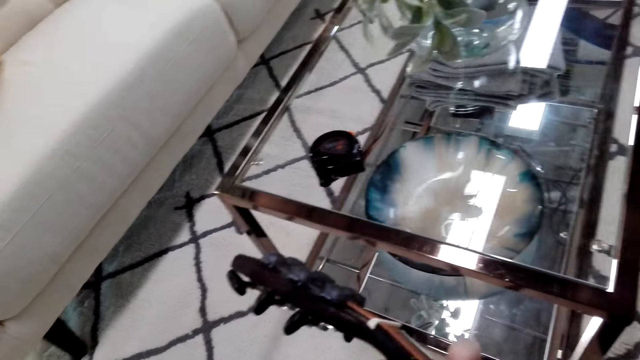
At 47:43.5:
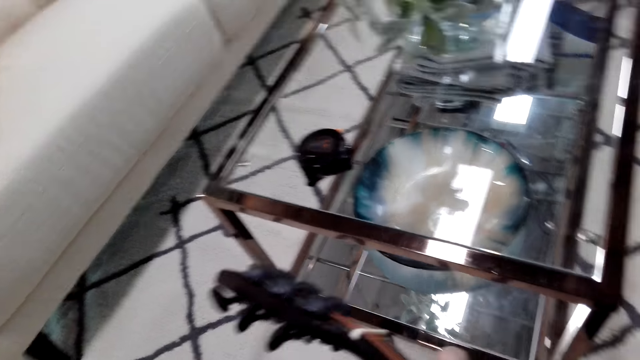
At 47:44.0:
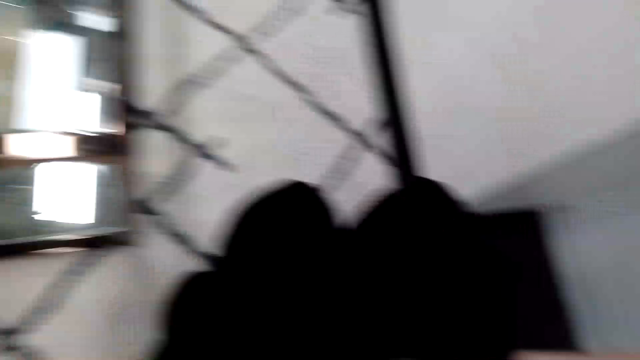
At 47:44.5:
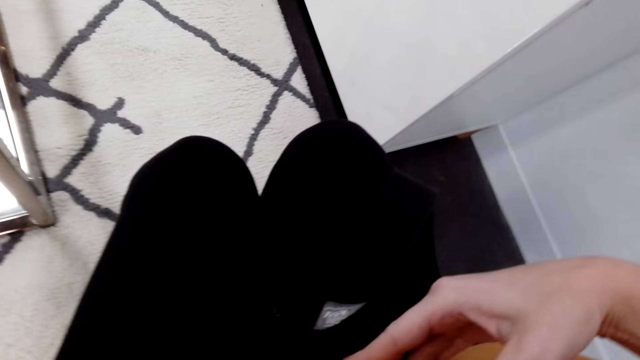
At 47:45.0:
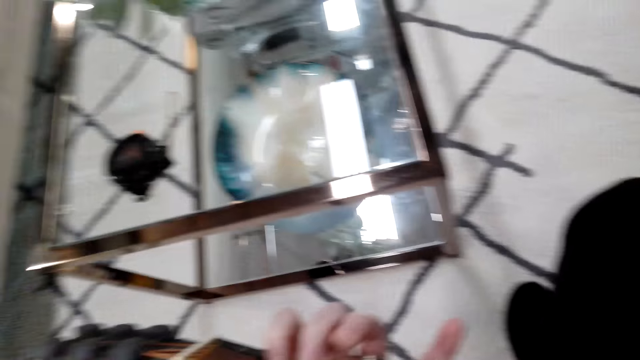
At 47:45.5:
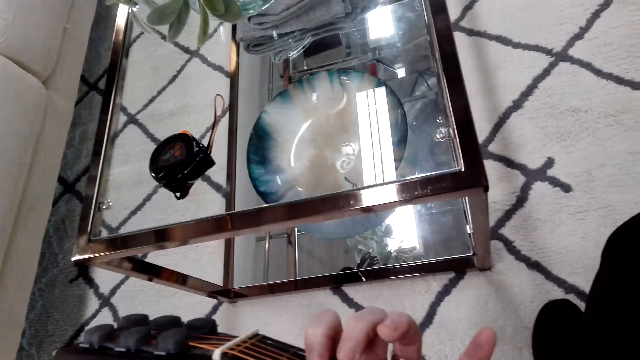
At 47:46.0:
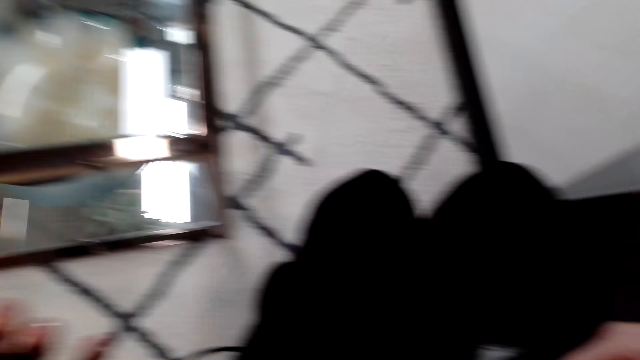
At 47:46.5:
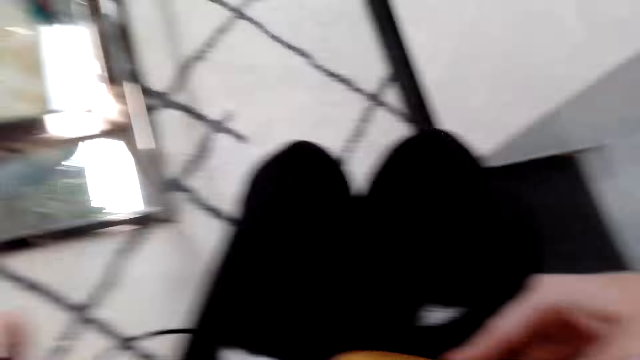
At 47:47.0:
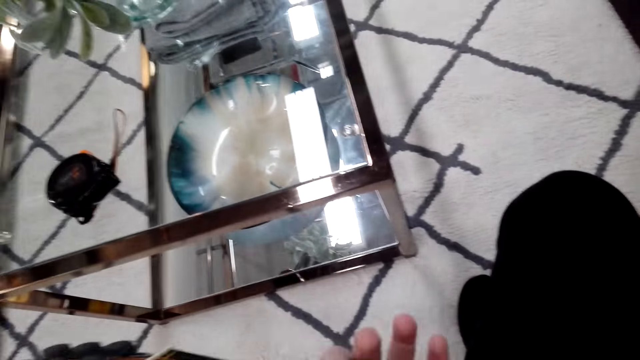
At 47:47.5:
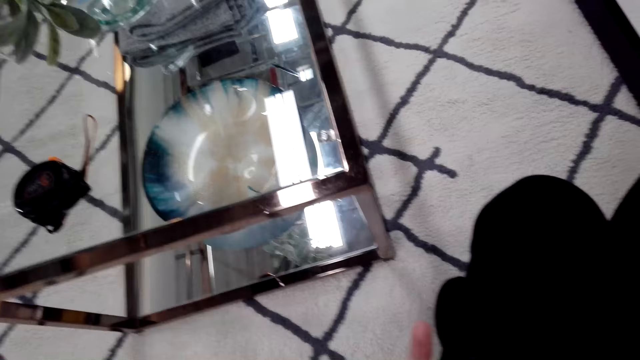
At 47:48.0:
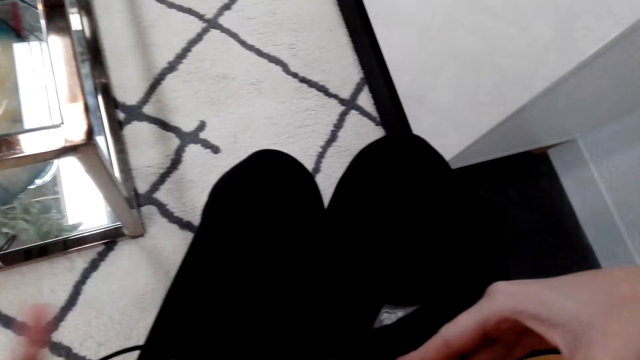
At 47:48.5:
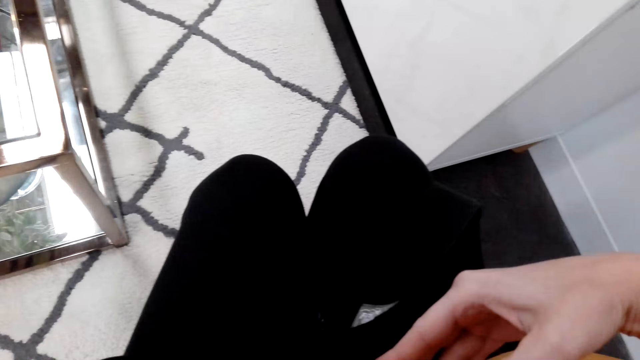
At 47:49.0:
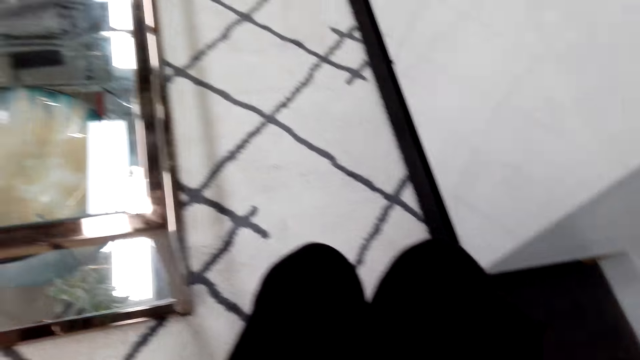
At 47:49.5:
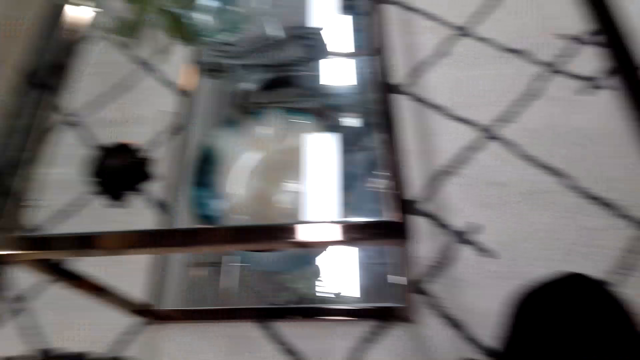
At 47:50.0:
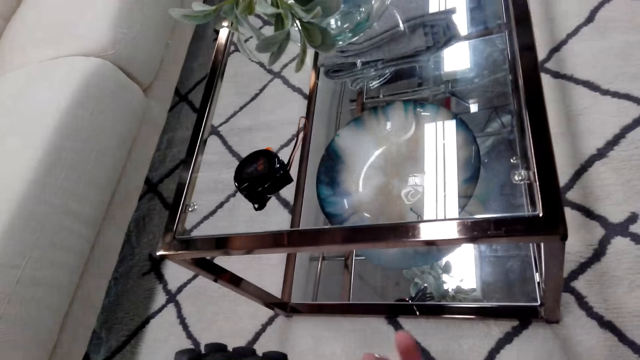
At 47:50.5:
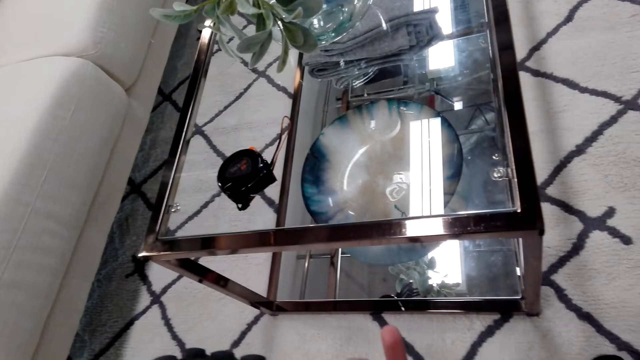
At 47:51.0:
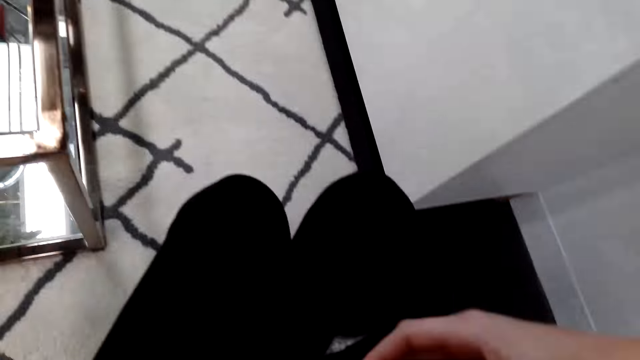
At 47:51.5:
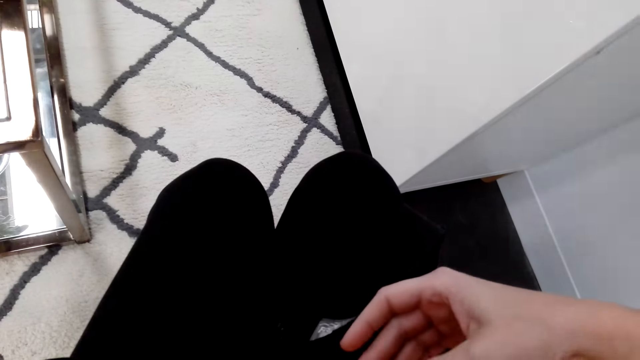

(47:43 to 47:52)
The camera wearer looks around. She moves her head side to side. She plays a guitar.

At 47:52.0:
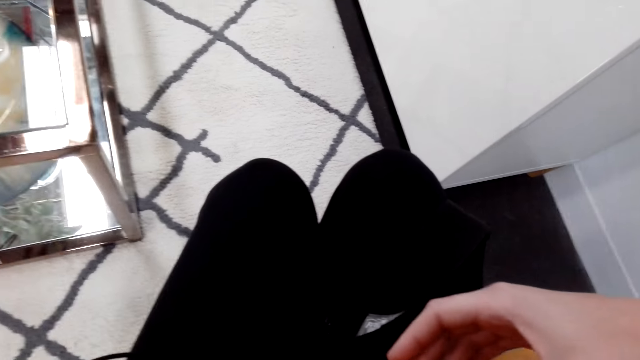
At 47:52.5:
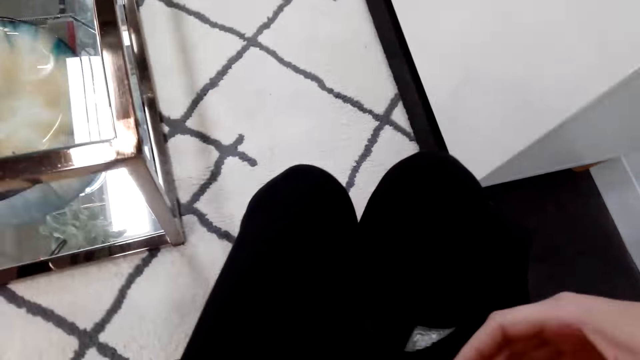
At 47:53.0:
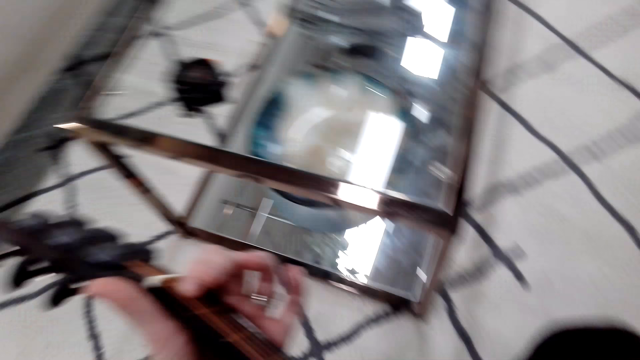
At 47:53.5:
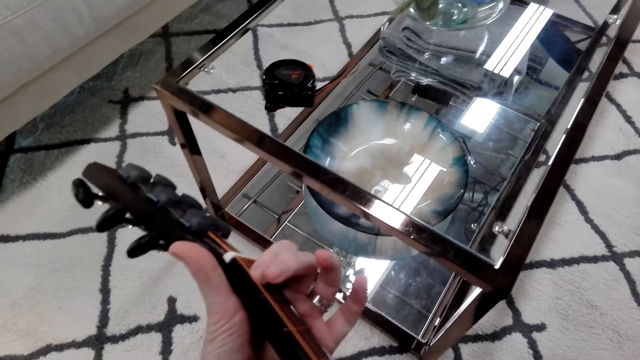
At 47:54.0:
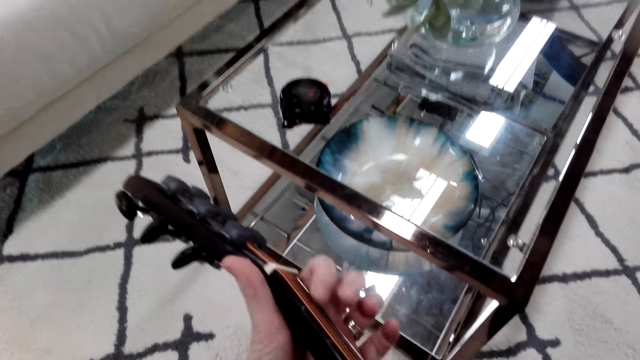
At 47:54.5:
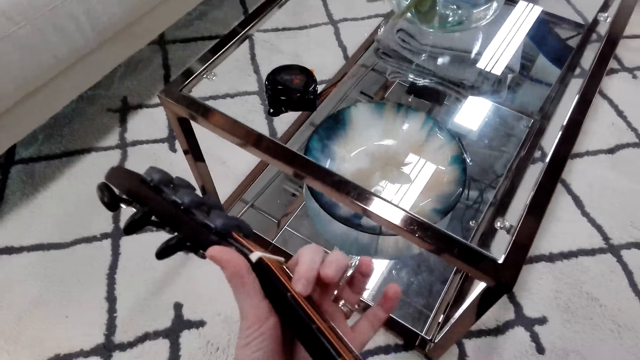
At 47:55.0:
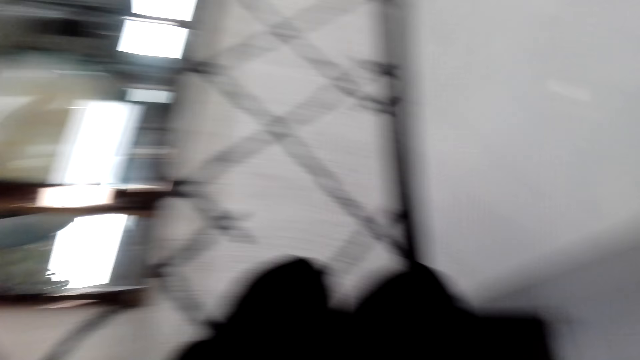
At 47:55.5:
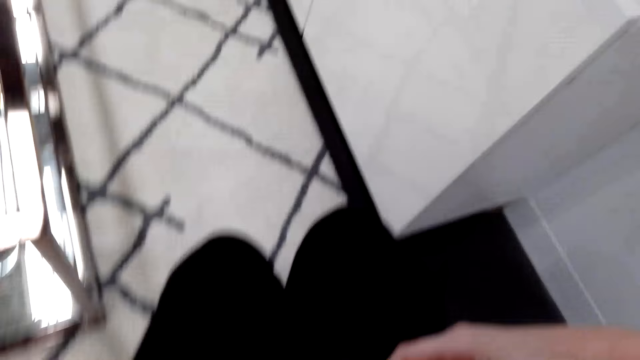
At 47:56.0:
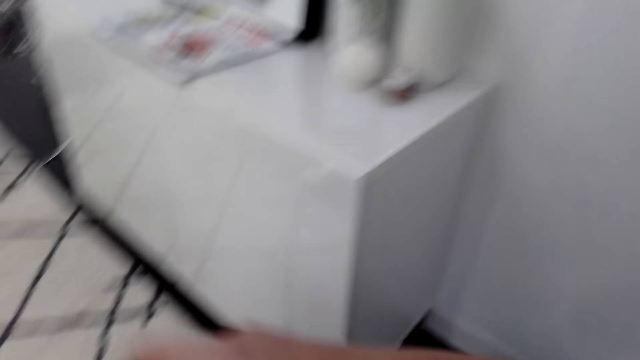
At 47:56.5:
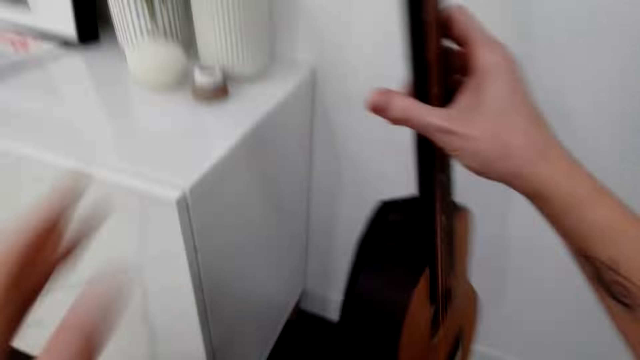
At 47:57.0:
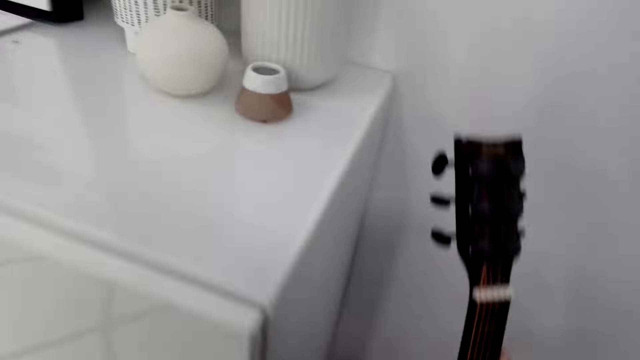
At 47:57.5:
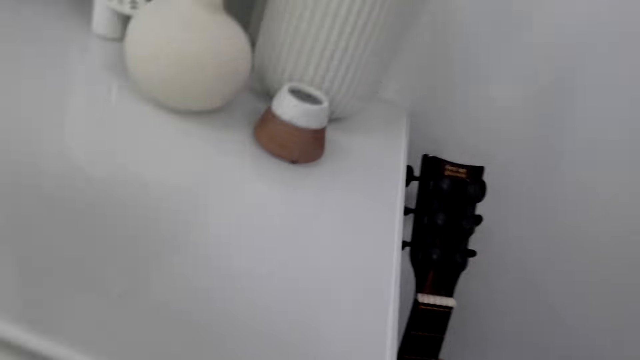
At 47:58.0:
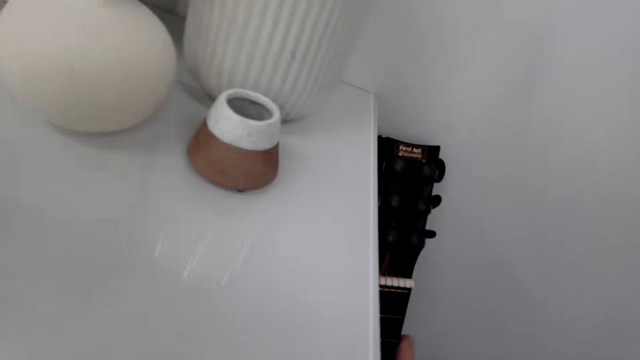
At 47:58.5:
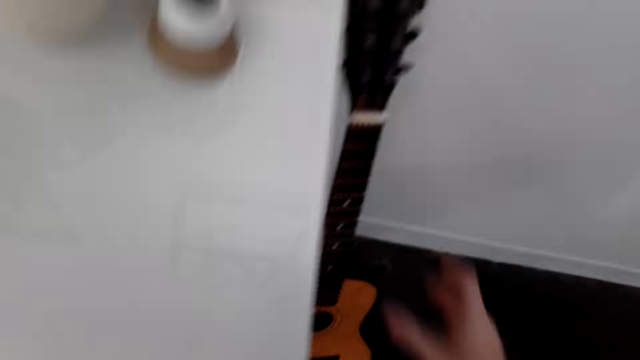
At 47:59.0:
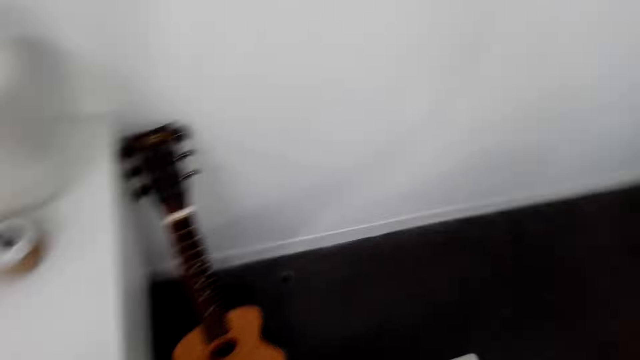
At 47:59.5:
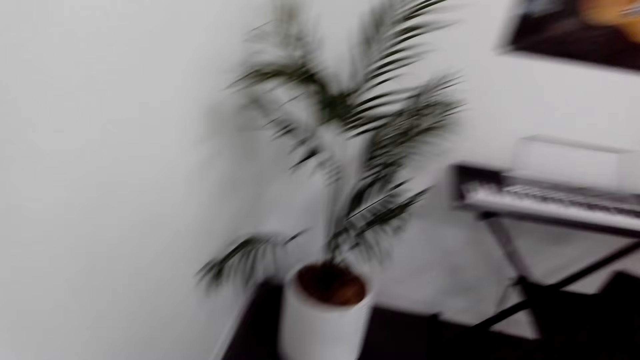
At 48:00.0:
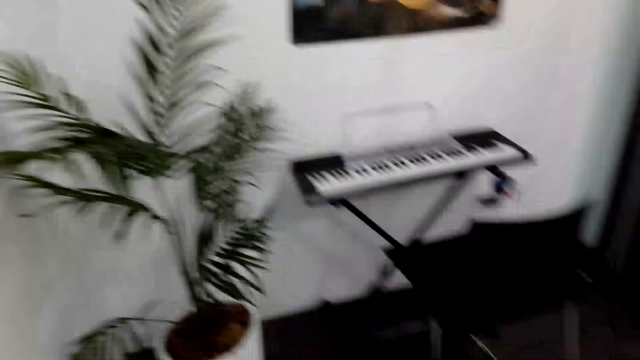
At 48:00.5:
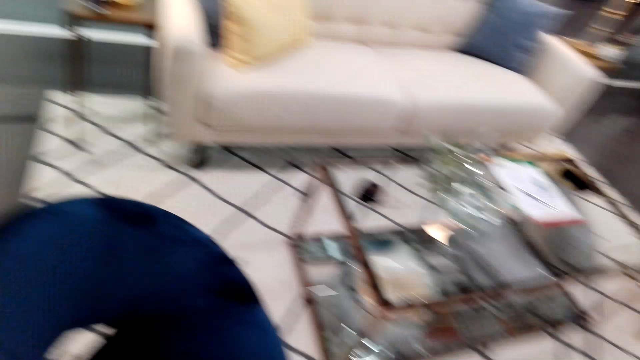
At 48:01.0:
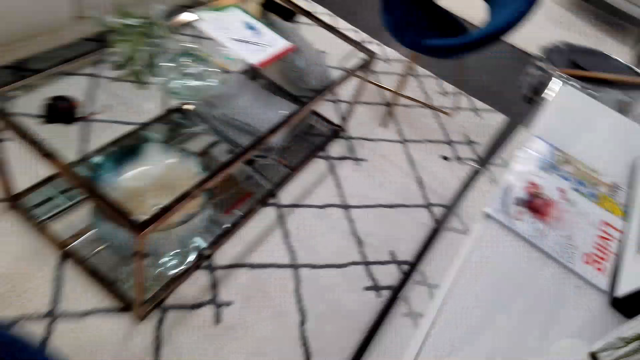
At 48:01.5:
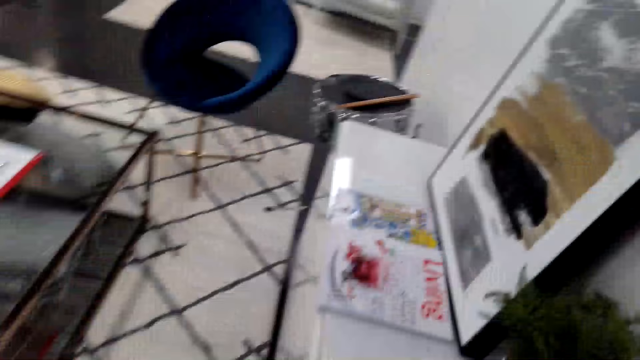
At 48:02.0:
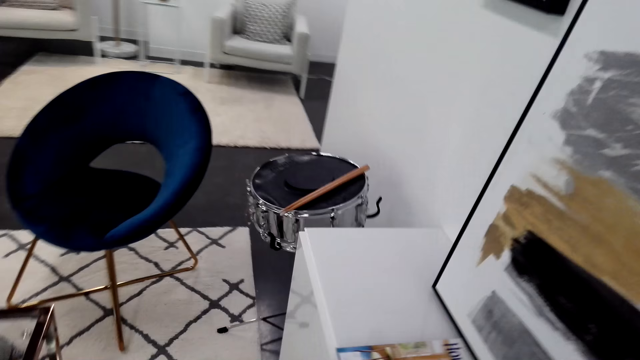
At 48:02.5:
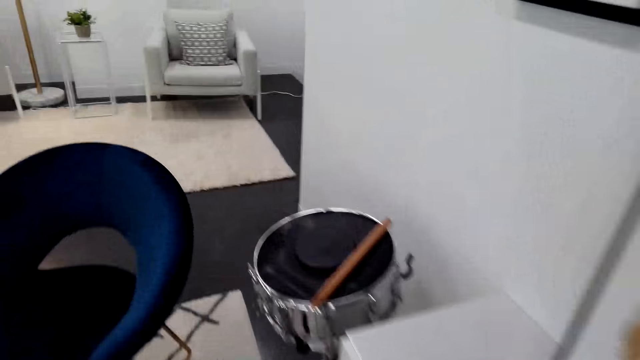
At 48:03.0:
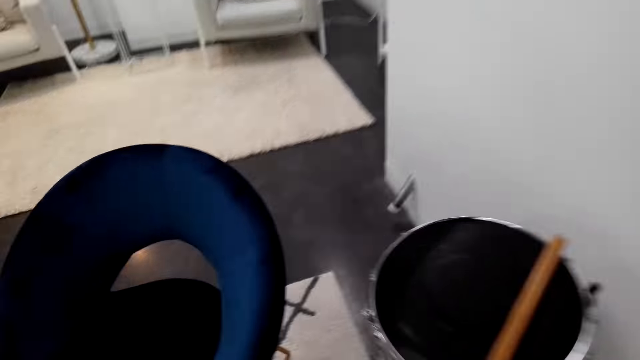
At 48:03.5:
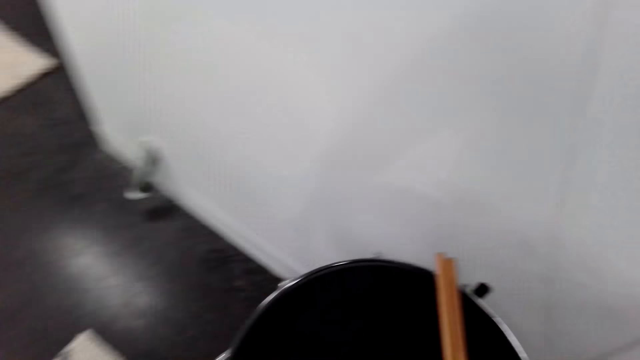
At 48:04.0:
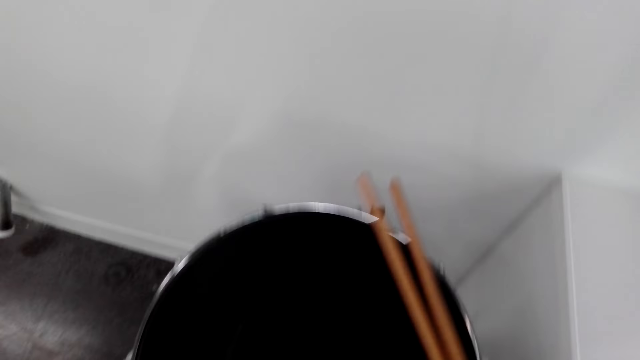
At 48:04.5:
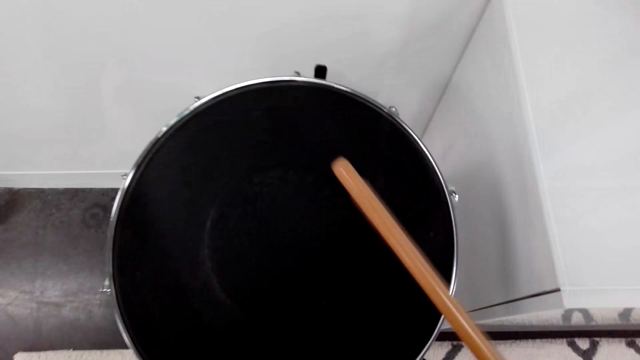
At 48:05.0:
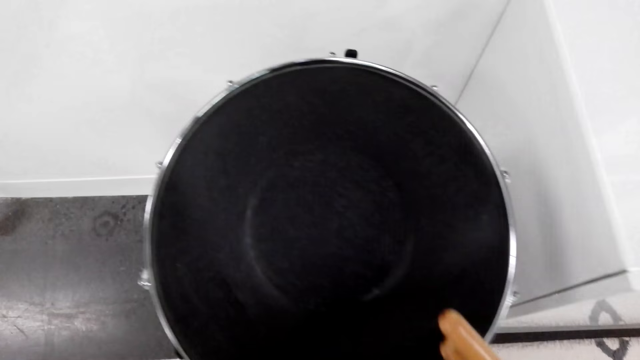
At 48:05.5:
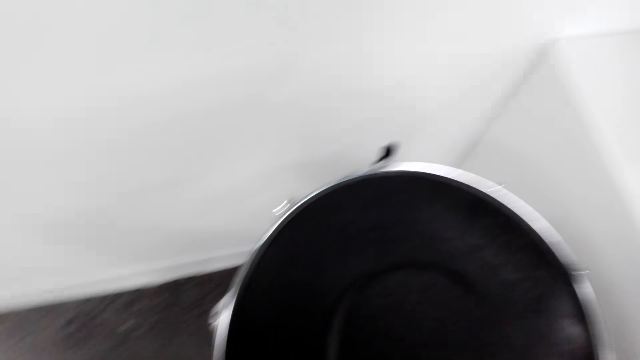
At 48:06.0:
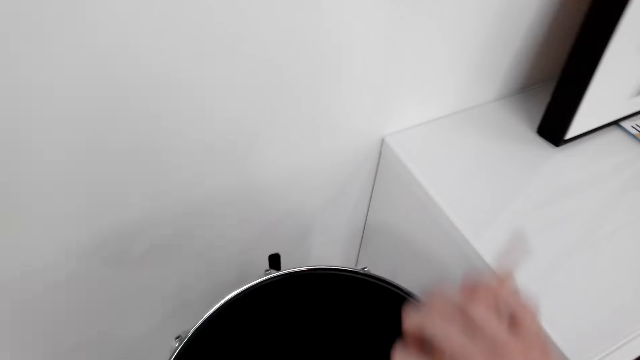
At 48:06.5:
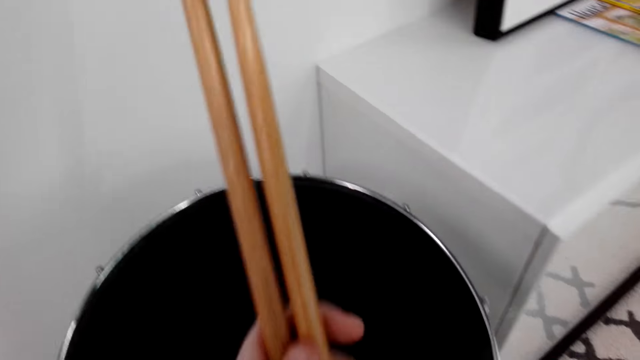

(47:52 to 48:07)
The camera wearer dialogues with someone. They play a guitar. They drop the guitar. They put the guitar on the floor. They dialogue with someone. They look around and walk around. They pick up the drum sticks.
